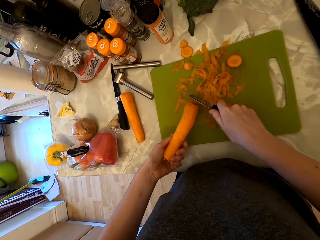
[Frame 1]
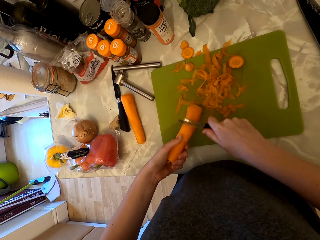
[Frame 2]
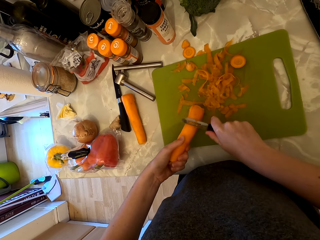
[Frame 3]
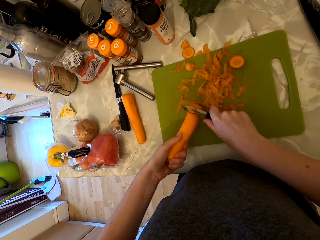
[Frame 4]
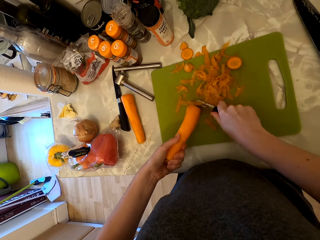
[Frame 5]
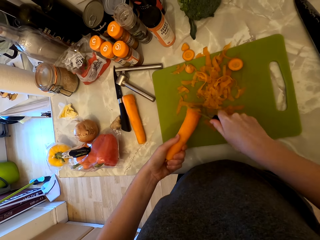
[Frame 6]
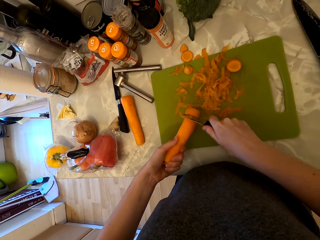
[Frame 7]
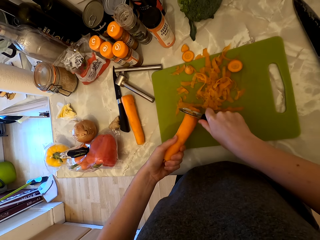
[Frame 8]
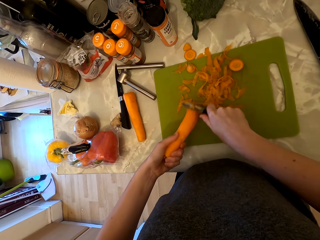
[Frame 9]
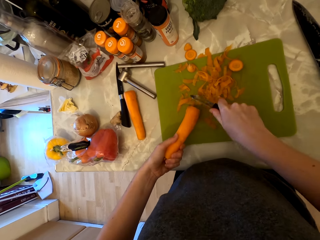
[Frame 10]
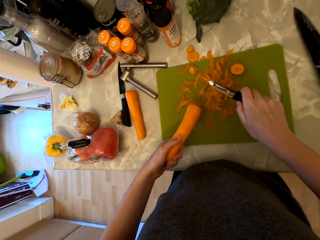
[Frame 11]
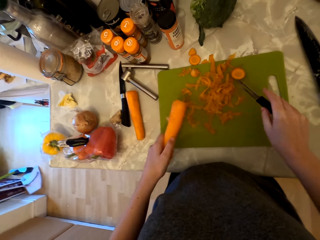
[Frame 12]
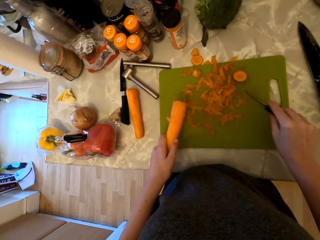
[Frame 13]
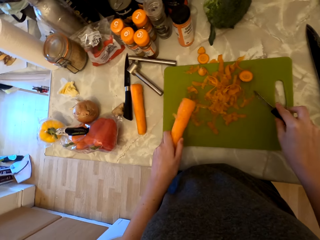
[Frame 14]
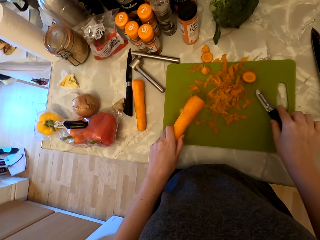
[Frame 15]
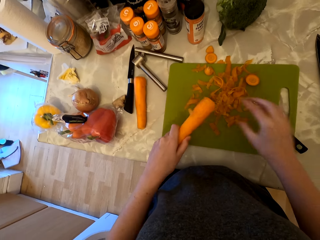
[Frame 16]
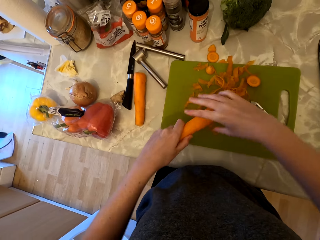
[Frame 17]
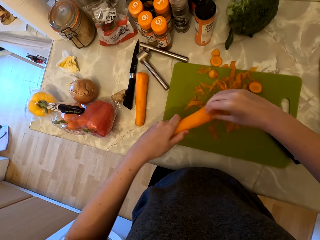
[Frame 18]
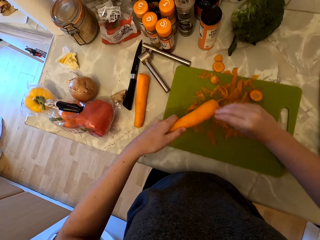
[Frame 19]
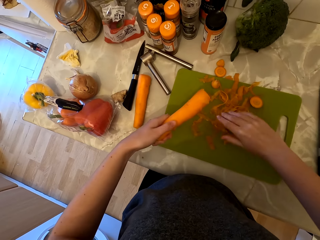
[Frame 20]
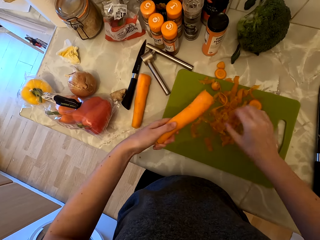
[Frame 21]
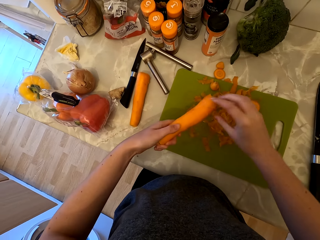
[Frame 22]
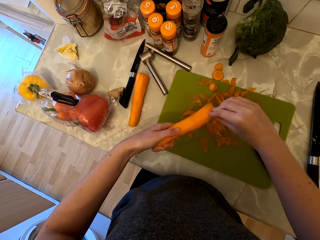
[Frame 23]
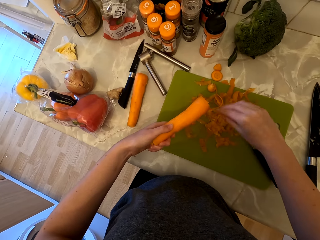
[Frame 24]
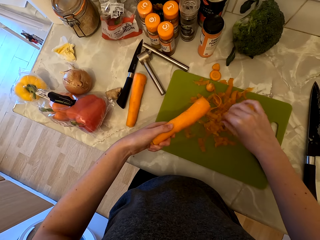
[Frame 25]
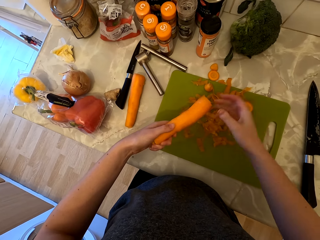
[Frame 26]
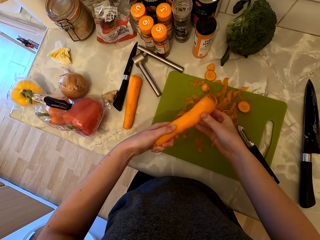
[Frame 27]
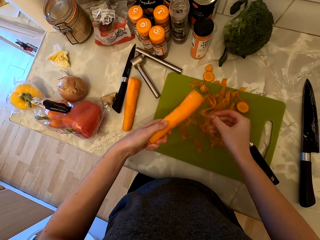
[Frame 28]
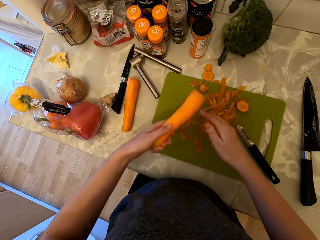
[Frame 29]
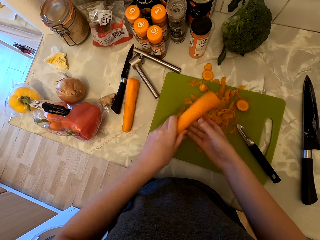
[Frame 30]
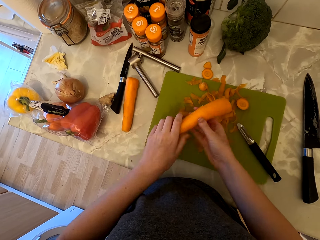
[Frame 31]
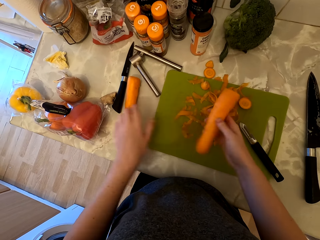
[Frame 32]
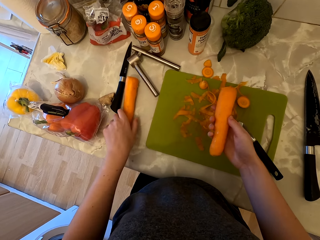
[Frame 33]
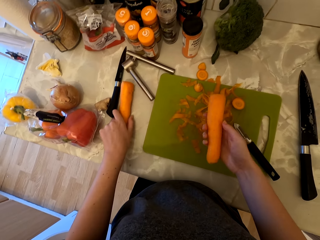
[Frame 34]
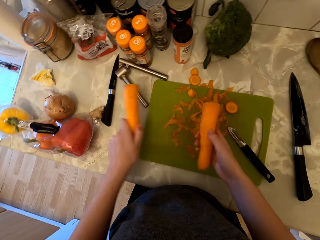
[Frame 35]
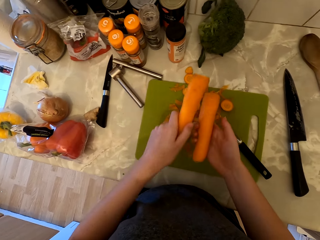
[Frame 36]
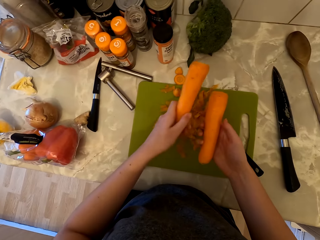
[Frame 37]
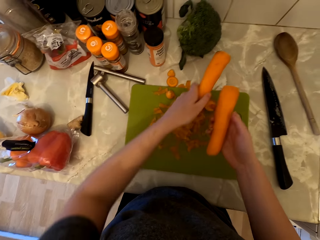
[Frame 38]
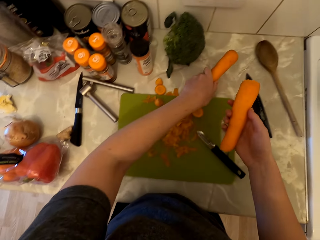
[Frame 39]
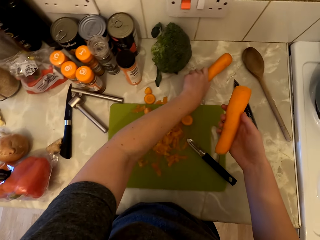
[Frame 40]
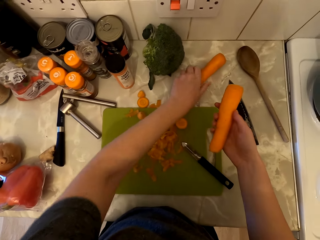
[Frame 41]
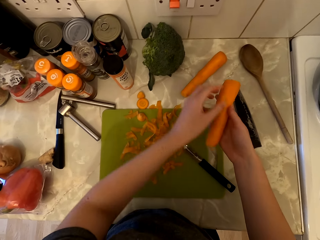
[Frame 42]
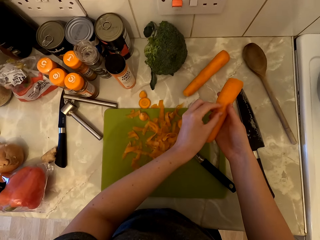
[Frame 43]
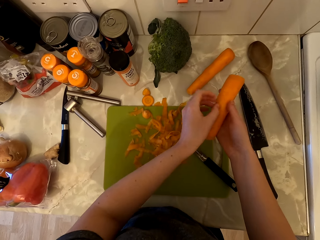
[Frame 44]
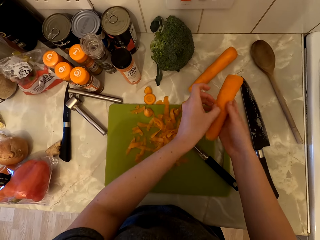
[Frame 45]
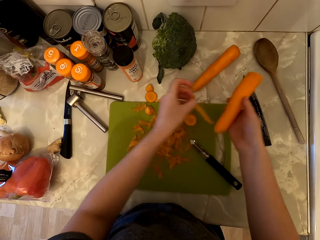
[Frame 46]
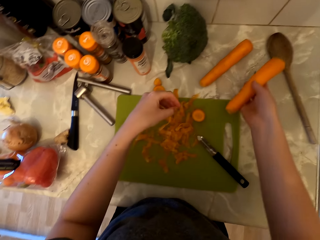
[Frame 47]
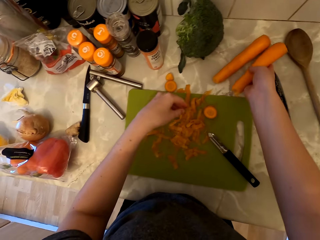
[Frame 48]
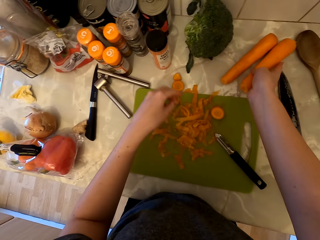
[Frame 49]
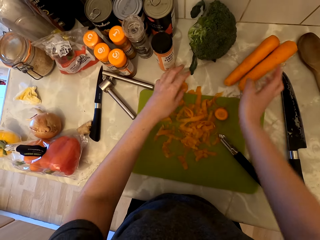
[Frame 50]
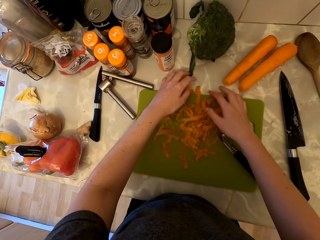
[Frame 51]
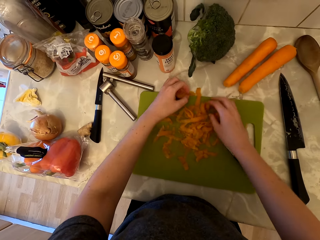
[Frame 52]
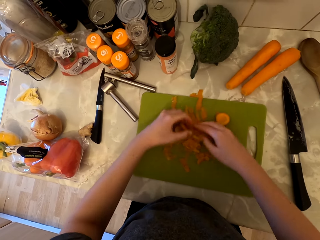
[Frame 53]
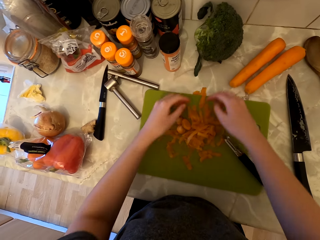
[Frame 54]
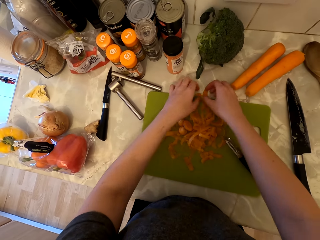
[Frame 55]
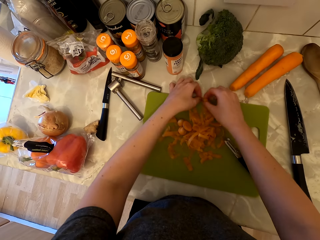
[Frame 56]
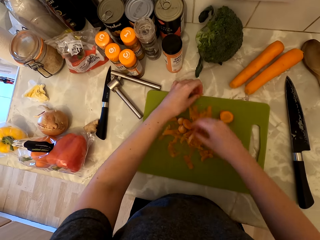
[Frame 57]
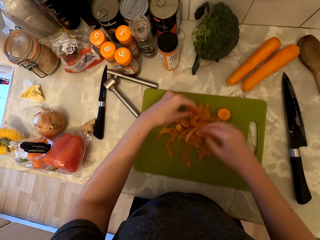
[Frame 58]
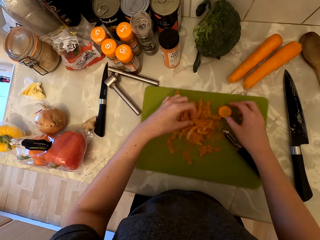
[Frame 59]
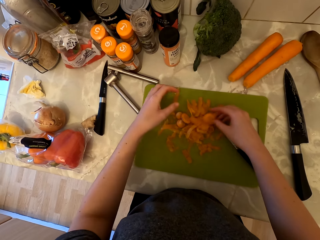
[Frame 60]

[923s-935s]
The camera wearer hits the peeler on the chopping board. She puts the knife on the chopping board. She places the peeler on the chopping board. She picks up the peel of the carrot with her hand and drops the peels on the chopping board. She picks up the peel of the carrot with her hand and drops the peels on the chopping board. She holds the carrot in her right hand. She picks up the carrot on the countertop. She places the carrot on the countertop. She picks up the peel of the carrot with her hand and drops the peels on the chopping board. She places the carrot on the countertop. She brings together the potato peels. She touches the carrot peels.

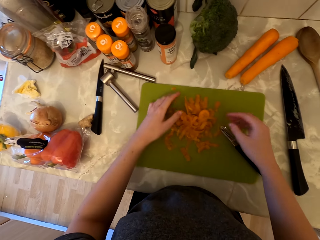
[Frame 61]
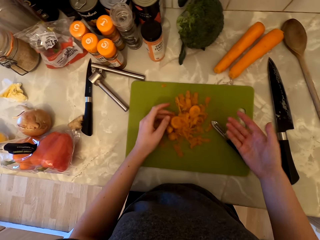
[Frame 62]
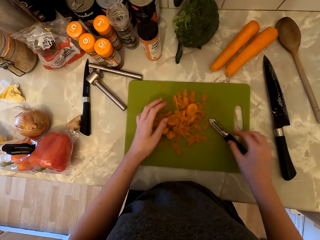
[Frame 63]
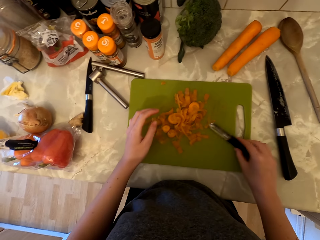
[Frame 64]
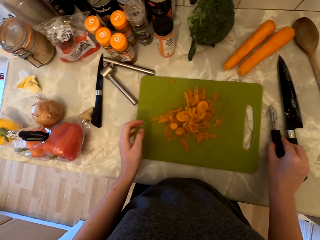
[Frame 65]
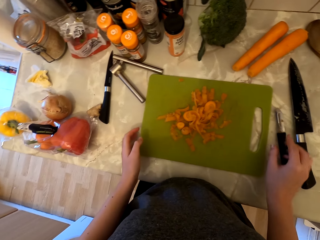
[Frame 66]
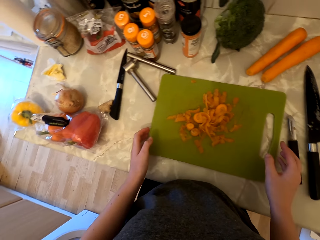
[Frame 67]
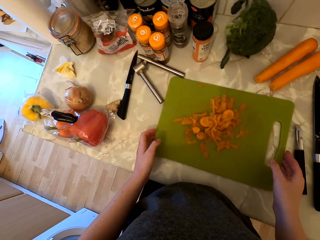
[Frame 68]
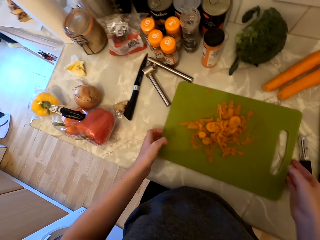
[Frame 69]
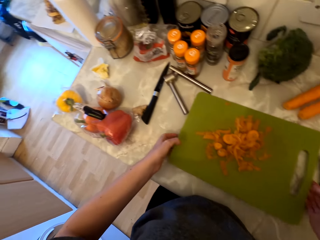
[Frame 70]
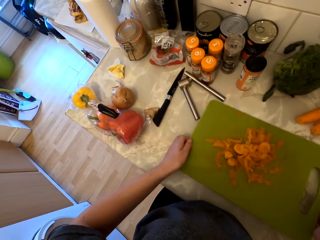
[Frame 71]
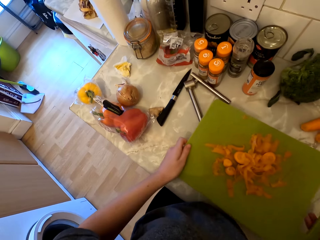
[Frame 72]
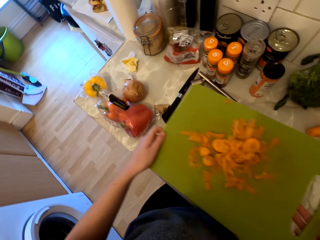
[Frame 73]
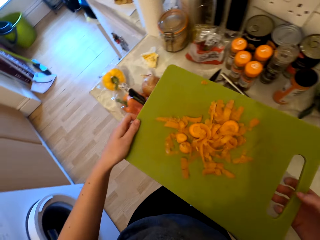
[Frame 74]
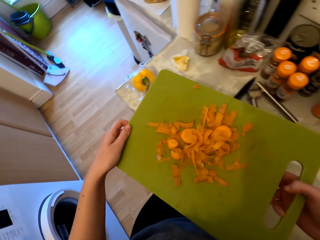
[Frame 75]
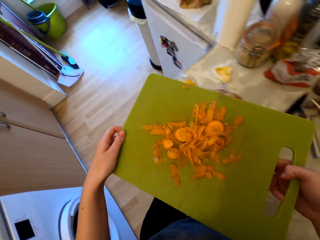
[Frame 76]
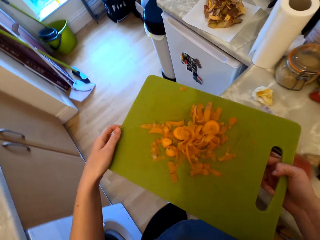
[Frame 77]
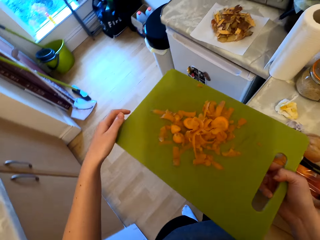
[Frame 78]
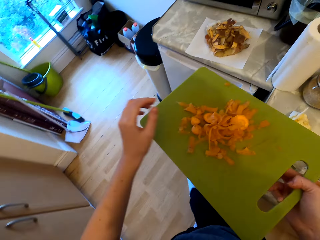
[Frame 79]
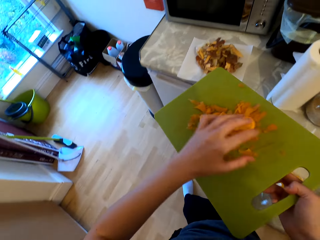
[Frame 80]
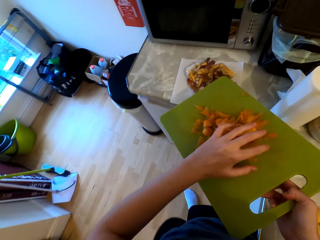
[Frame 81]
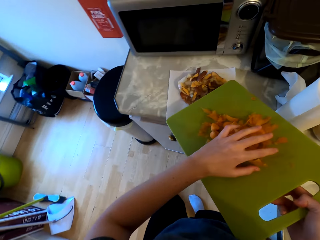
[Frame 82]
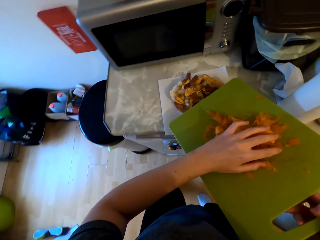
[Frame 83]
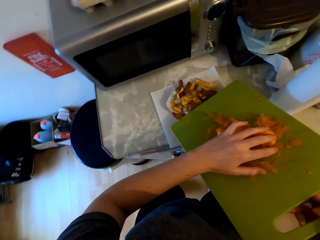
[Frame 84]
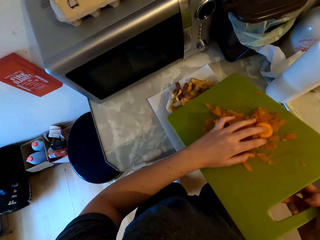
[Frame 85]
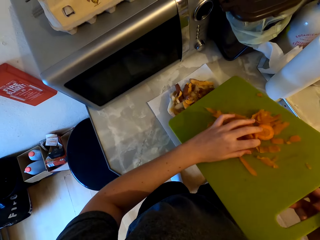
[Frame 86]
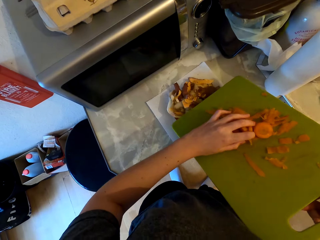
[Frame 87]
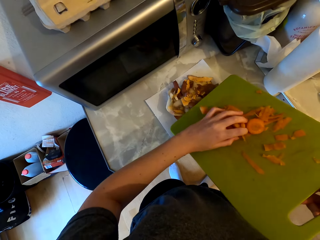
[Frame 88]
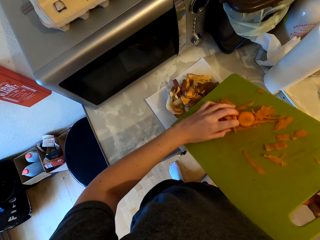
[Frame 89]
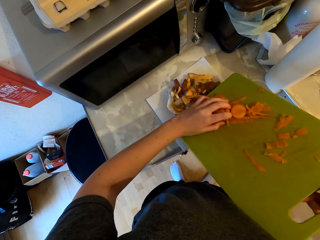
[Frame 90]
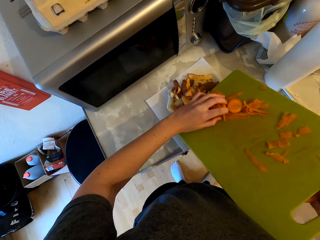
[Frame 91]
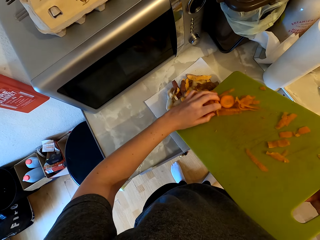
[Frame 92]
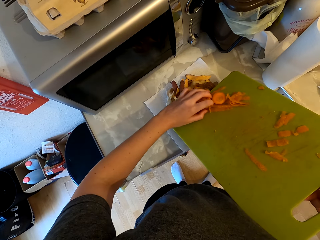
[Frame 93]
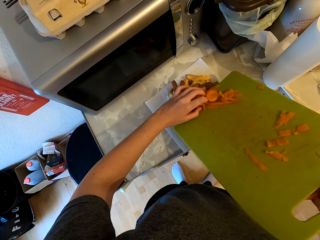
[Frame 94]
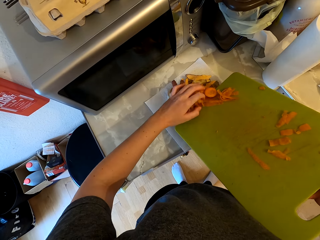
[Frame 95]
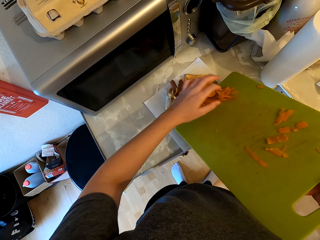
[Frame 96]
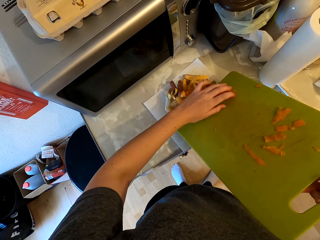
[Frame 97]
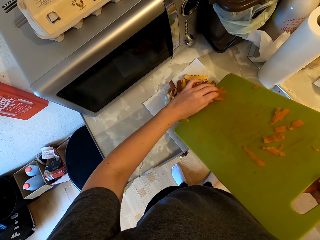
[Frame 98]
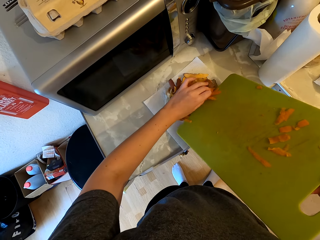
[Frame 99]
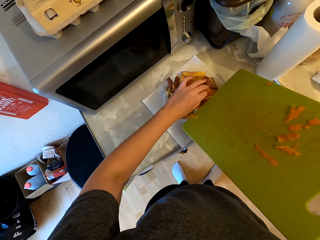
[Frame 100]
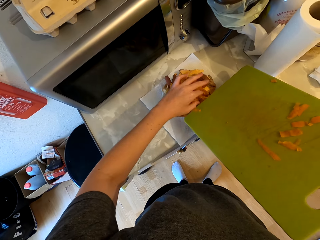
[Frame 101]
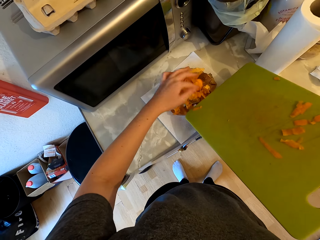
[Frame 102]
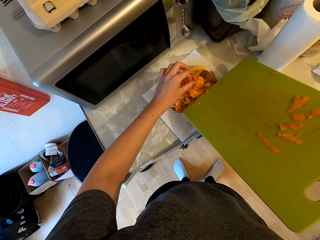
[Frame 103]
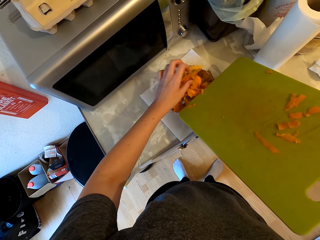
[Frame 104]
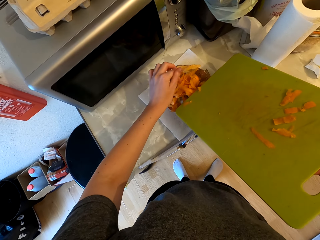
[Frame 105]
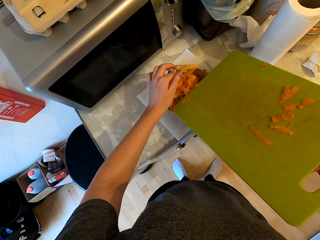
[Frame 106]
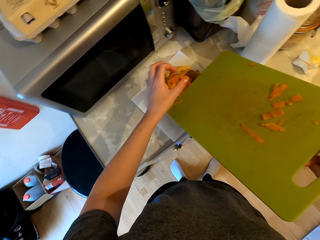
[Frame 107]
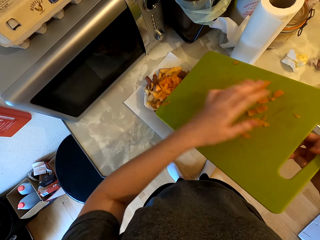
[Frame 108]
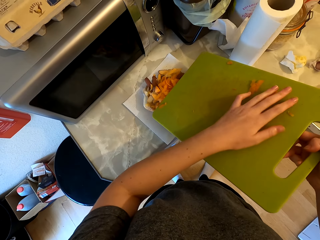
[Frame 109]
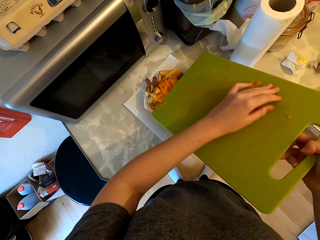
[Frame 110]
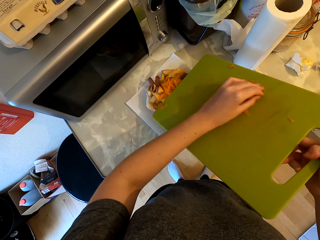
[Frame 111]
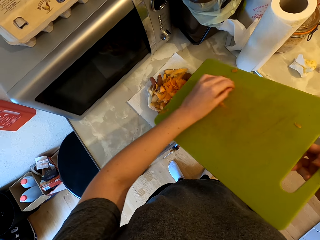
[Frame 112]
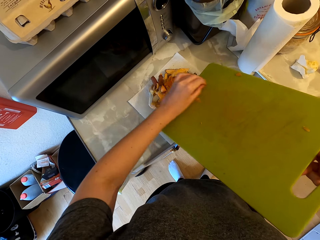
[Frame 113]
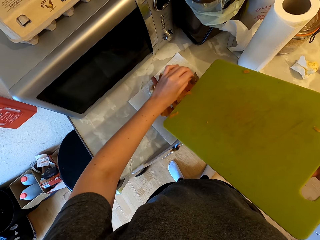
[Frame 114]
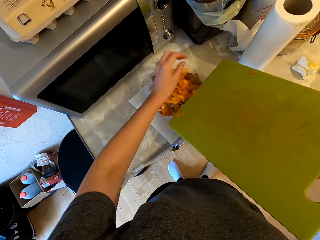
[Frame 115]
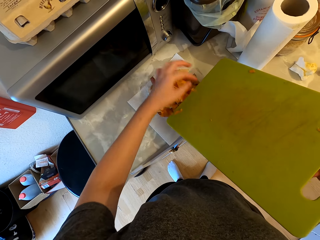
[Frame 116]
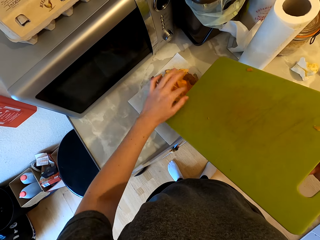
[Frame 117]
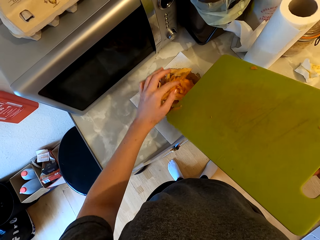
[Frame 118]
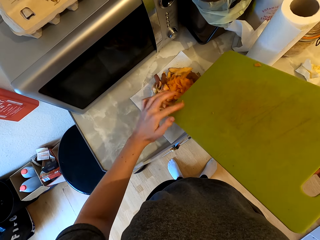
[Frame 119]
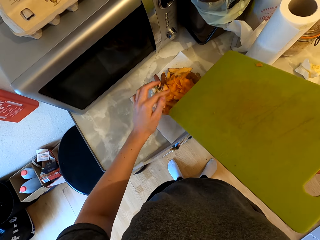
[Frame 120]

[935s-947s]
The camera wearer picks up the peeler. She removes the knife from the chopping board. She places the peeler on the countertop. She picks up the chopping board from the cabinet. She walks to the fridge. She pours the carrot peels on the serviette. She removes the carrot peels with her hand on the paper towel.
